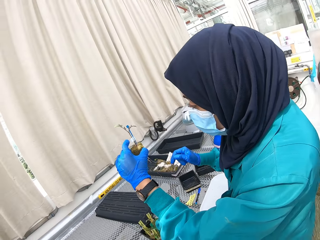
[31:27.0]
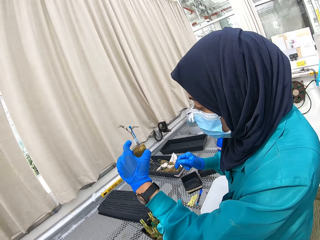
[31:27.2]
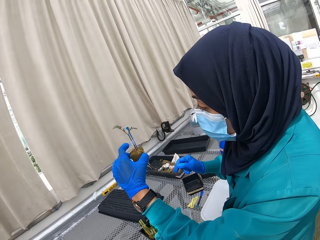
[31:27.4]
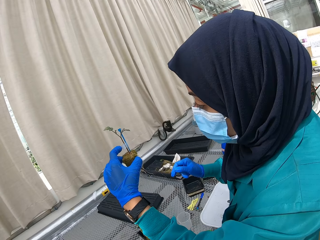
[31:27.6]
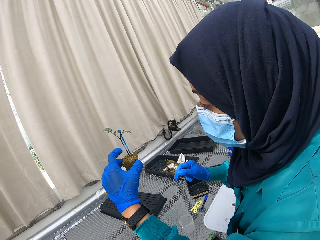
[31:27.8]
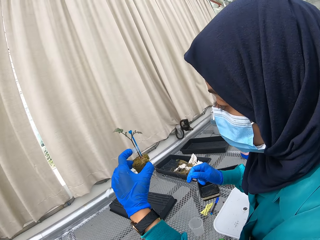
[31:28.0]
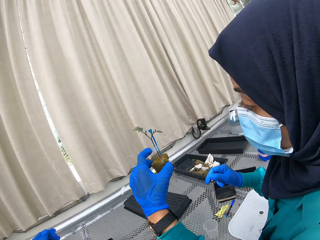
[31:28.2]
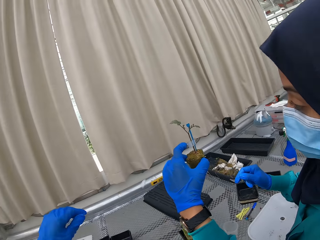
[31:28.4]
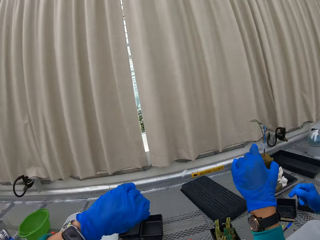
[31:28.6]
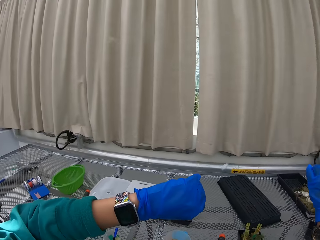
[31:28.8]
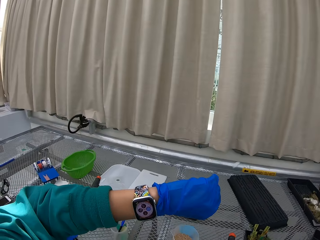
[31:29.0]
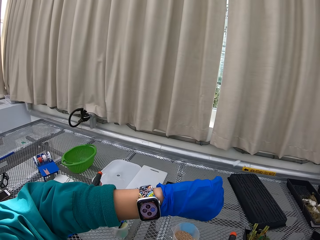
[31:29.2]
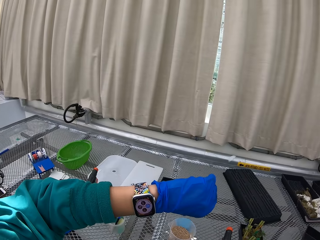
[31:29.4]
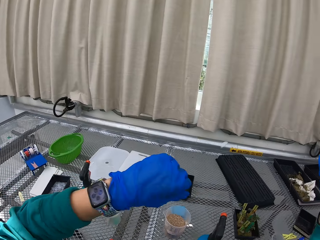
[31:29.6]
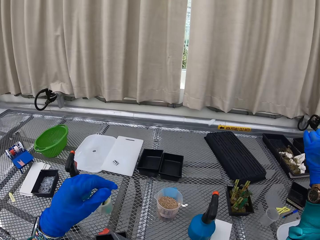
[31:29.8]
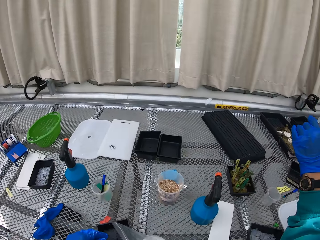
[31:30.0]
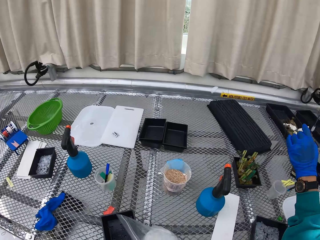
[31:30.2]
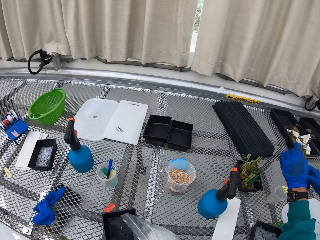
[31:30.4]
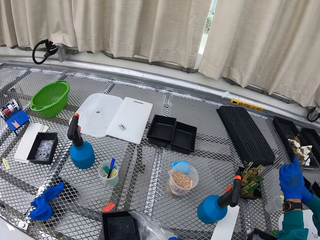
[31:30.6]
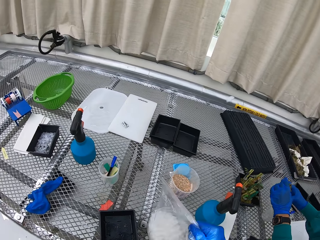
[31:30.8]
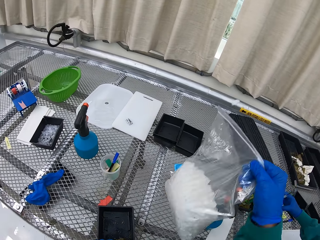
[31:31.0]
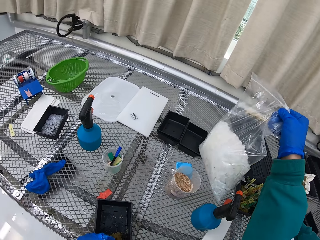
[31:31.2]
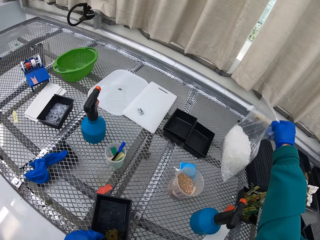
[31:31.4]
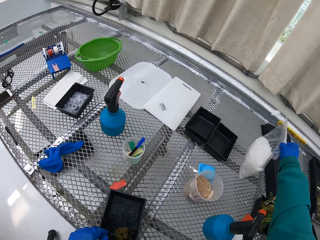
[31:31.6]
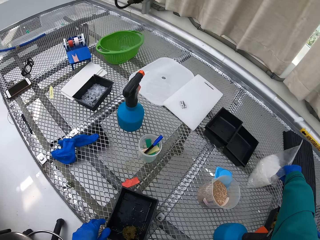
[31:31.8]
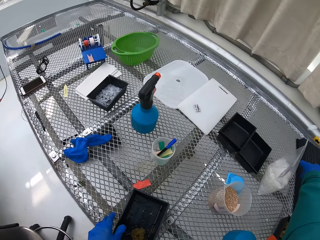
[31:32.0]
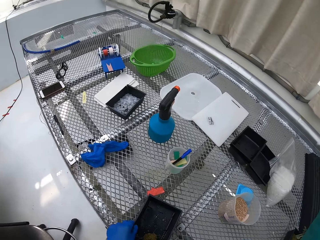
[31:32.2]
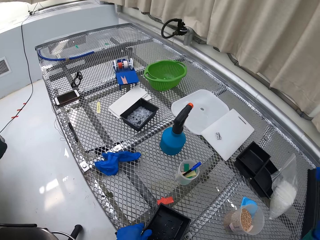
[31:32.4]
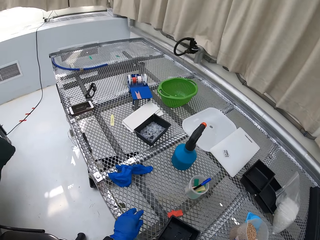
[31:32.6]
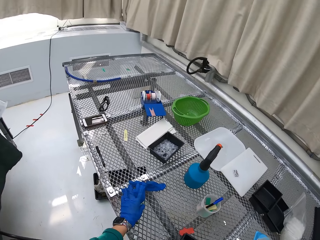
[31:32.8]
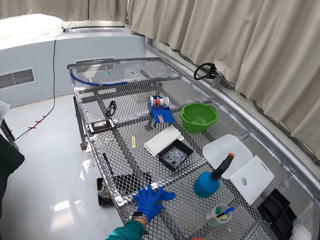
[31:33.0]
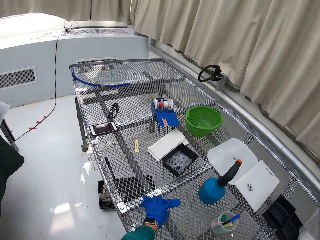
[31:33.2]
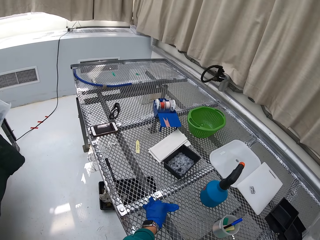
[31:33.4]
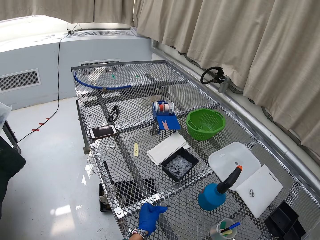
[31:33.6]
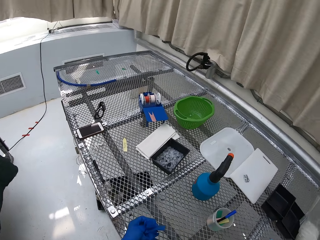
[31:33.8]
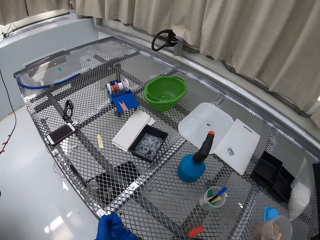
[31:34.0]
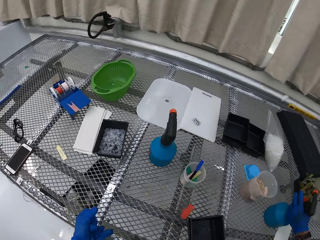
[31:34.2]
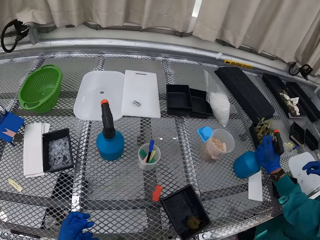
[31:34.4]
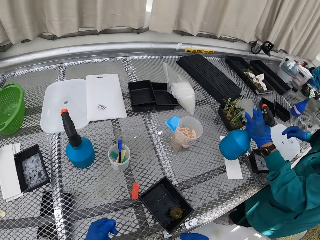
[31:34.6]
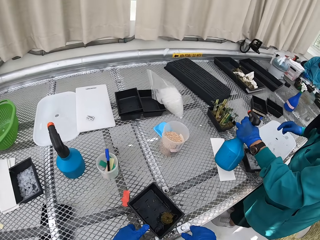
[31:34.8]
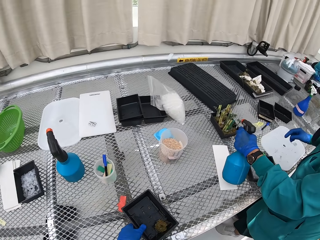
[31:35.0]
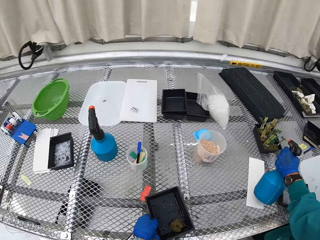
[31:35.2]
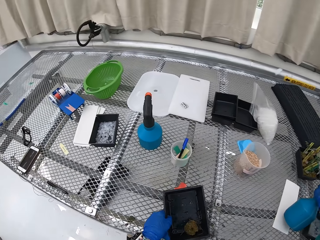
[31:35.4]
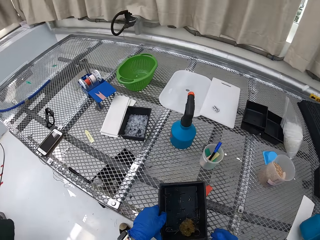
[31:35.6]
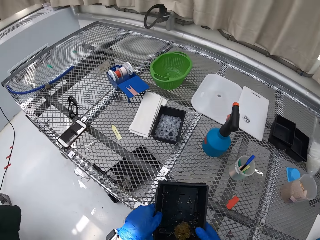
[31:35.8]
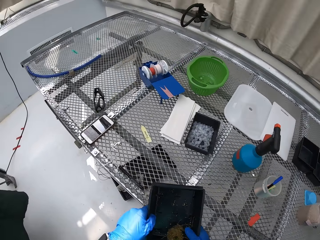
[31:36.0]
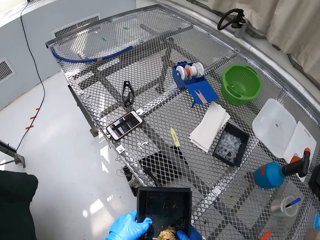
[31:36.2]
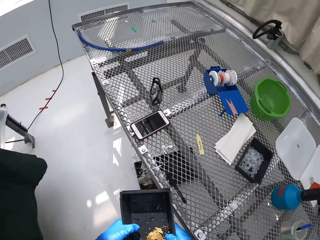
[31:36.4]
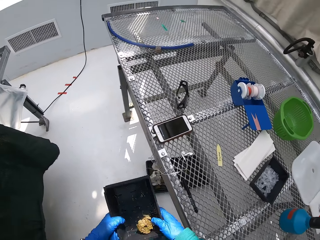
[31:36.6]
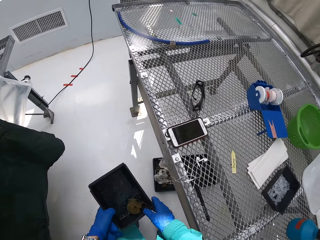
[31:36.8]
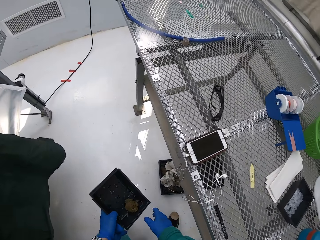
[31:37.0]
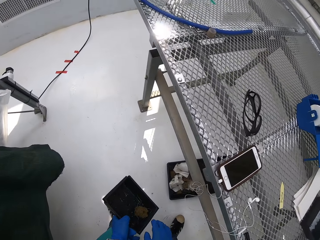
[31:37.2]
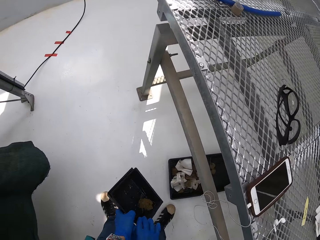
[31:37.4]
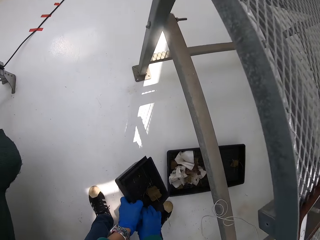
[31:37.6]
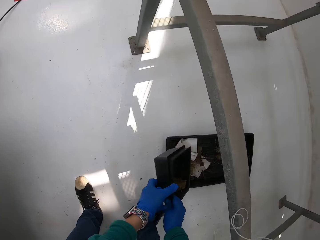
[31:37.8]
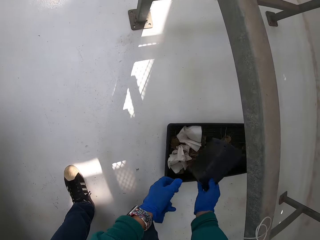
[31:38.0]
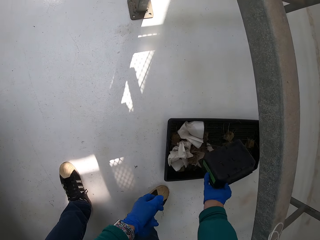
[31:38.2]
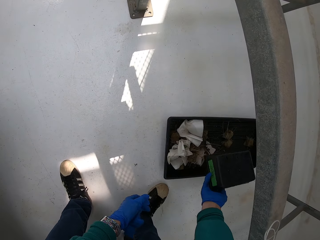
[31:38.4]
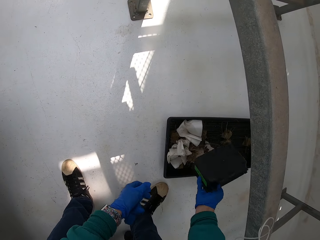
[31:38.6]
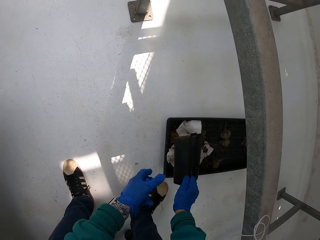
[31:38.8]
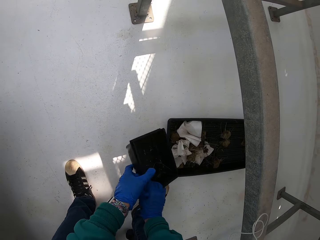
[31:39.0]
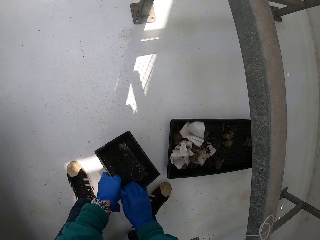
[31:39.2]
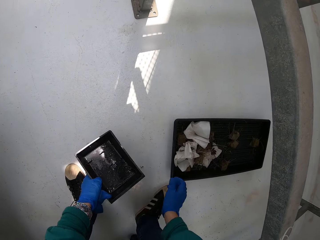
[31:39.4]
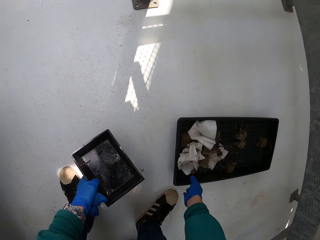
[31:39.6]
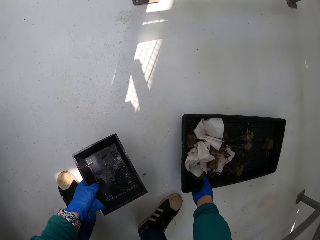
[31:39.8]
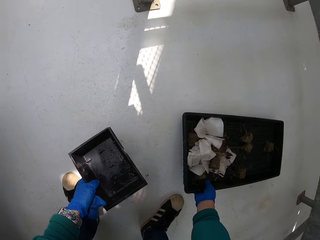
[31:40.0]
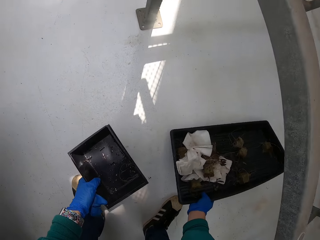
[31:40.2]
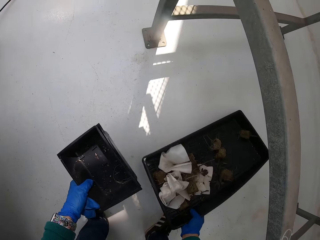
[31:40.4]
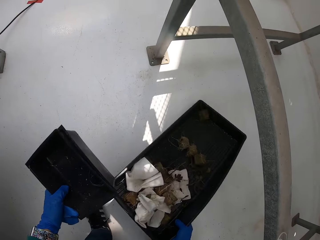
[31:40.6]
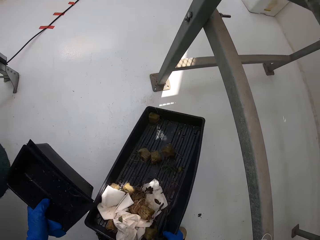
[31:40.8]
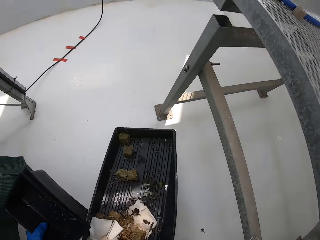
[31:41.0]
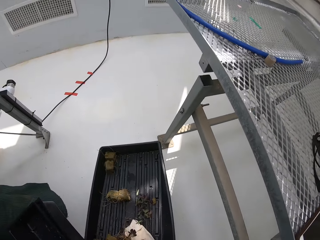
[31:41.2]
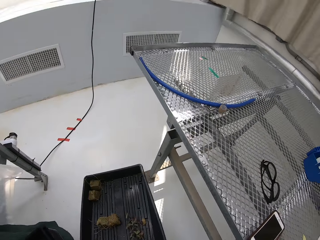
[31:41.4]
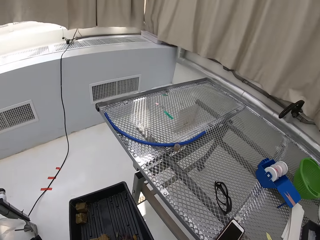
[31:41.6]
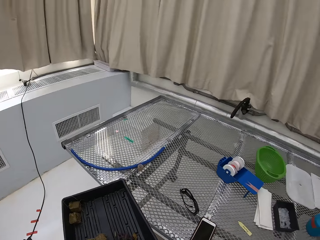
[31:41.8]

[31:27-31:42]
A person puts the flower on the flower vase. The camera wearer looks at the watch. They put the paper aside. They remove the gloves from the table. They pick up the container. They remove the flower vase from the table. They pour the dirt into the dust bin. They pick up the container.

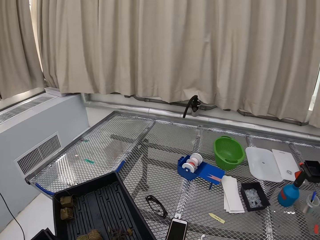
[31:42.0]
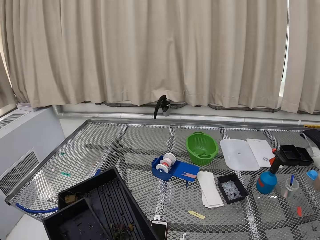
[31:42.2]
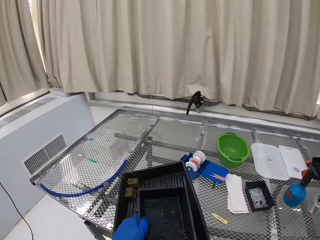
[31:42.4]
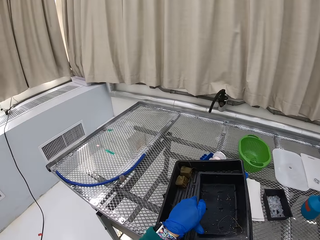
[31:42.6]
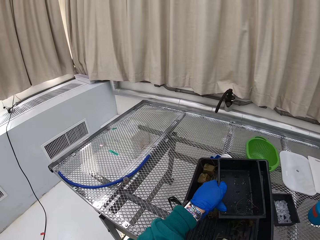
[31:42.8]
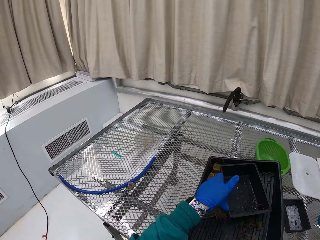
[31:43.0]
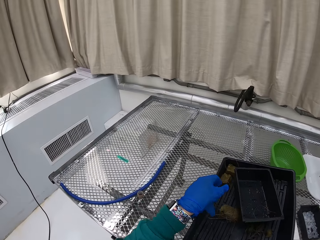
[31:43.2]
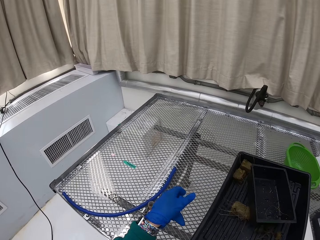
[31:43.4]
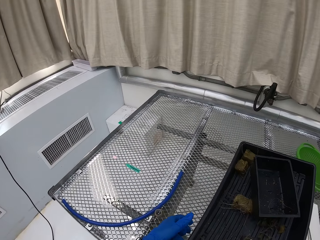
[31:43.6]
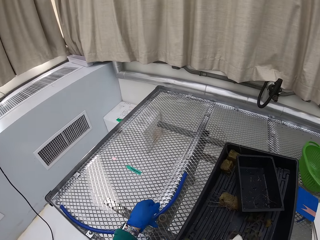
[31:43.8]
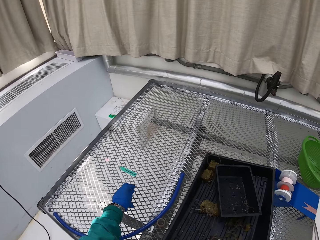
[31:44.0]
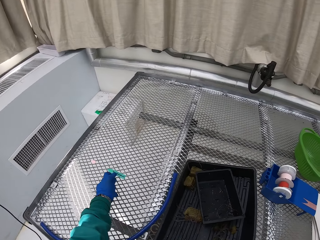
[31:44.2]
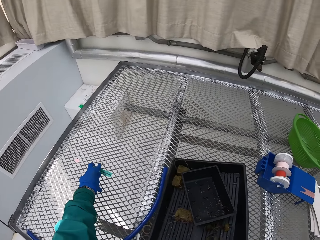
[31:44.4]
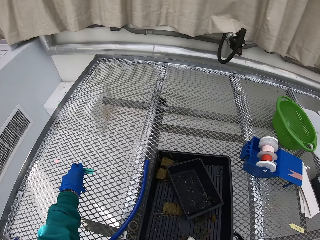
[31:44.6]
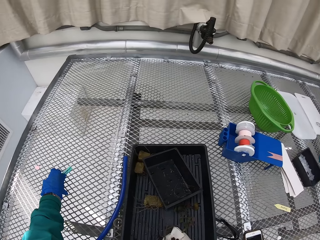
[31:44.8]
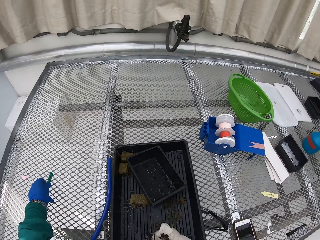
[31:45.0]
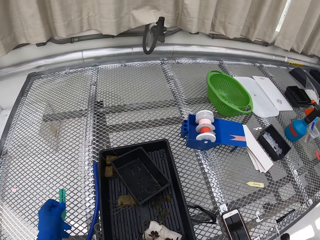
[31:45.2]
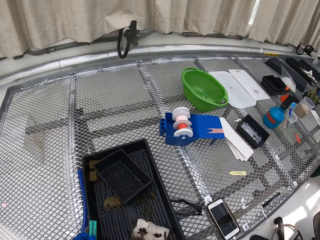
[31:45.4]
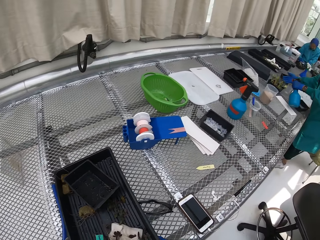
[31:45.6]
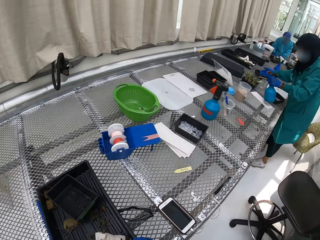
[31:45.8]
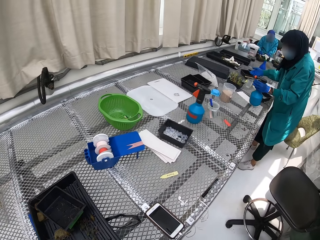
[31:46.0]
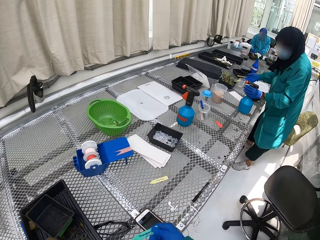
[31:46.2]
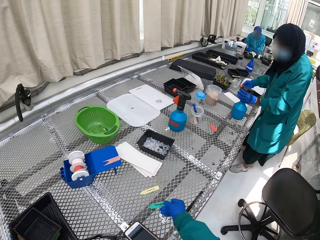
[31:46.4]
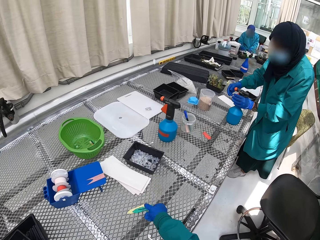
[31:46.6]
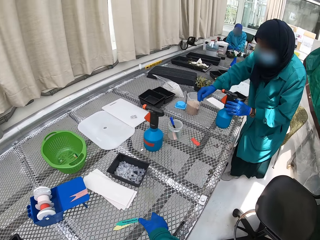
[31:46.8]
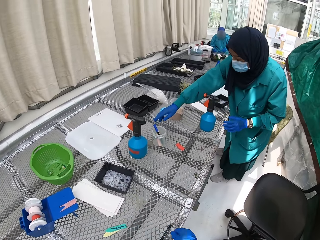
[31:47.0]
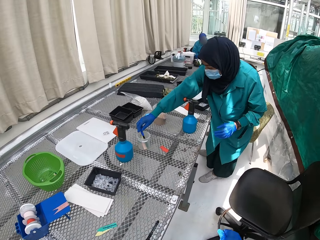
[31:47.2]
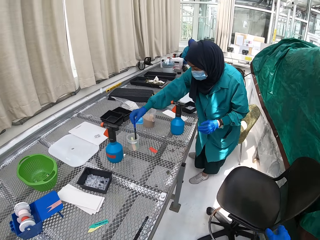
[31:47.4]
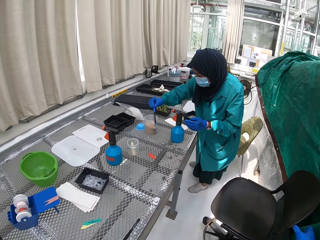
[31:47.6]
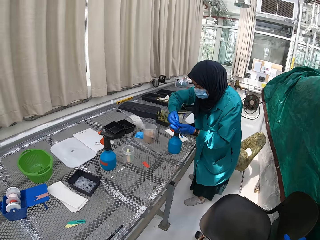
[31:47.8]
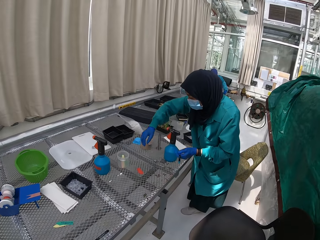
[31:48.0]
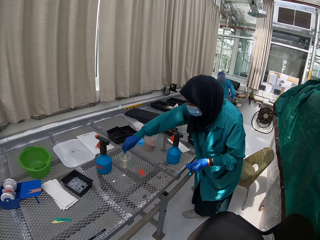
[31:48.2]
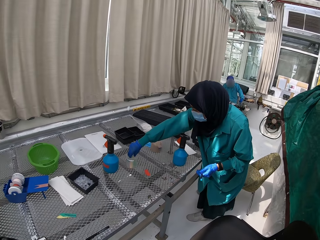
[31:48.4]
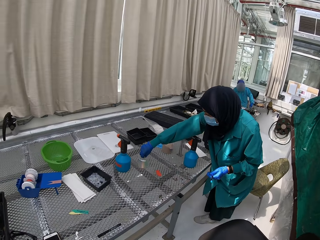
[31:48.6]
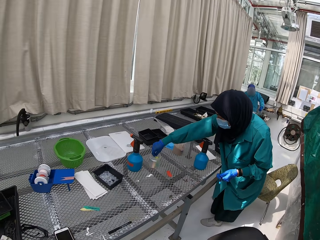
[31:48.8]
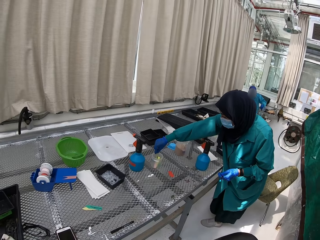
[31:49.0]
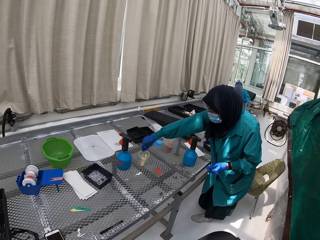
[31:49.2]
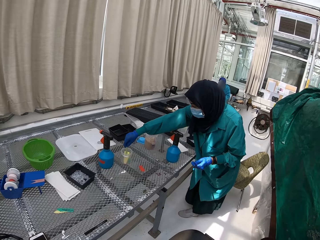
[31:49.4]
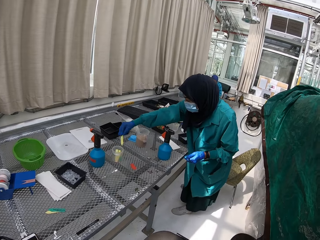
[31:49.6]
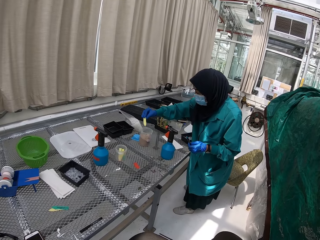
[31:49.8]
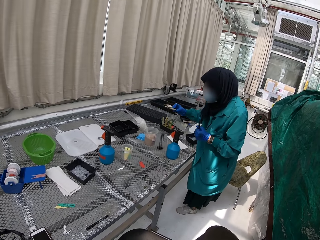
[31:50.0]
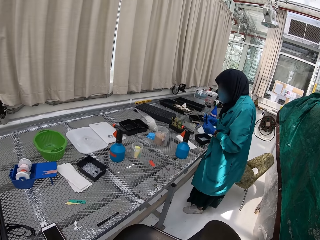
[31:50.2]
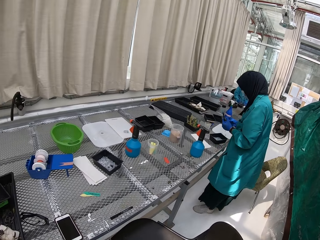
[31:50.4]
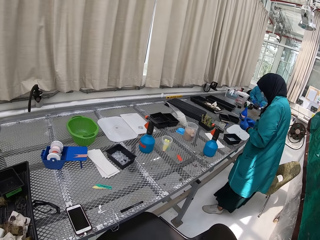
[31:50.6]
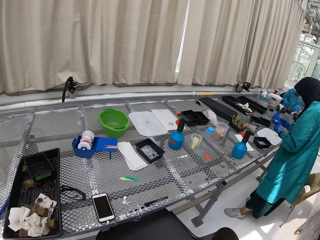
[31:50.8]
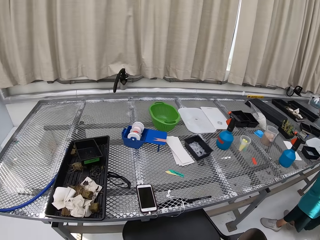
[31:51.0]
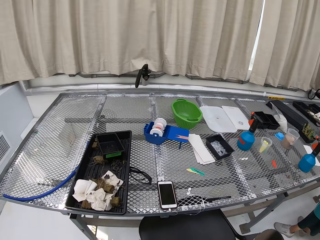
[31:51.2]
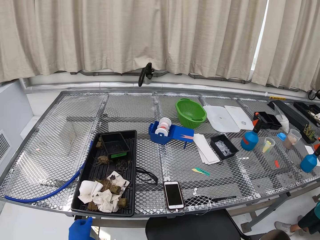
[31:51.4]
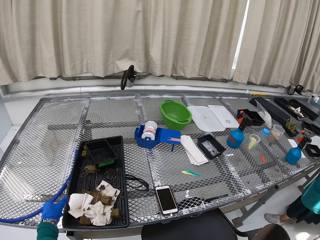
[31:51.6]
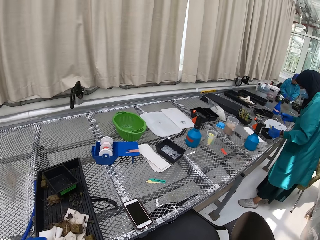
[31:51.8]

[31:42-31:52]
The camera wearer puts the container down. They put the label together. They put paper on the stand and look around. A person picks up a pen. The person picks up the label.
